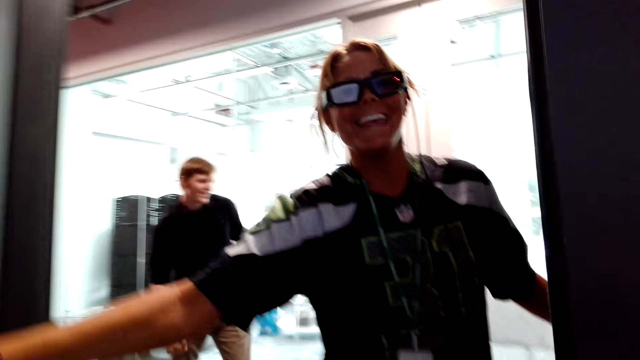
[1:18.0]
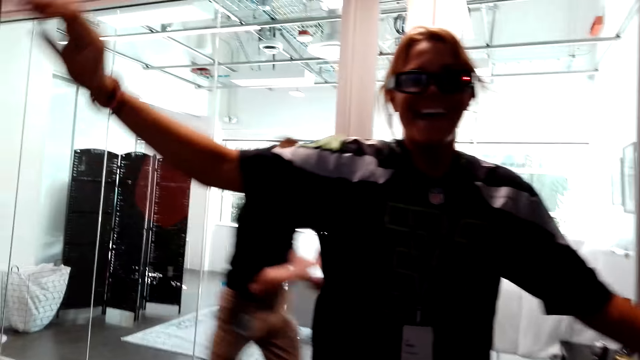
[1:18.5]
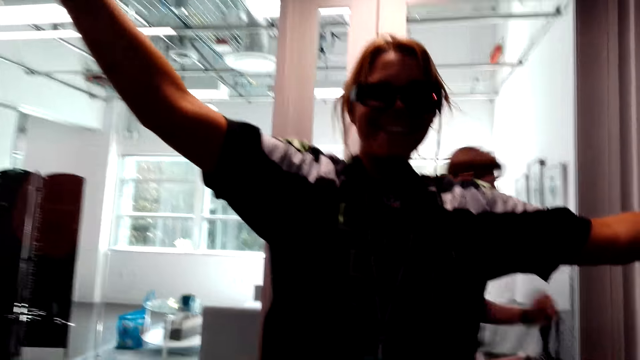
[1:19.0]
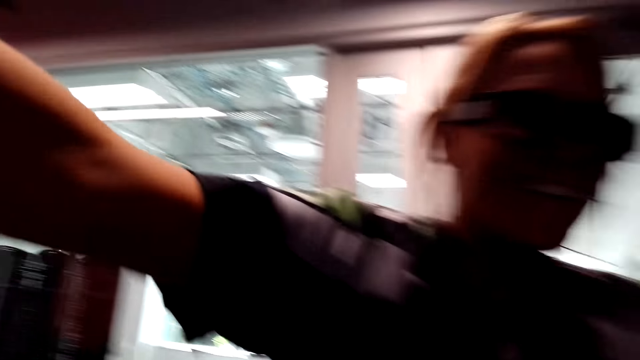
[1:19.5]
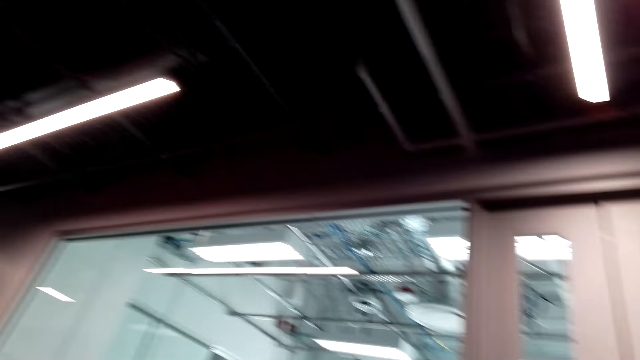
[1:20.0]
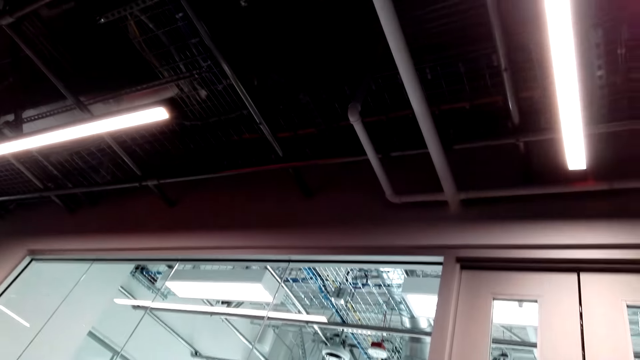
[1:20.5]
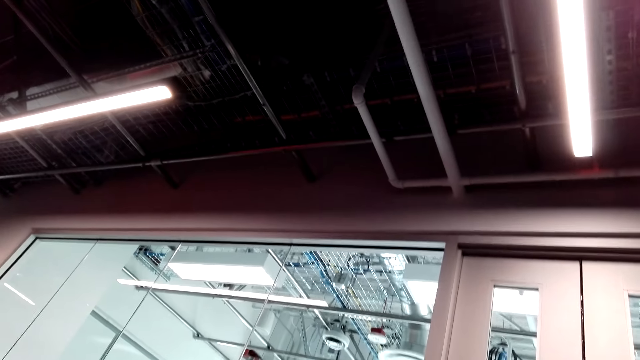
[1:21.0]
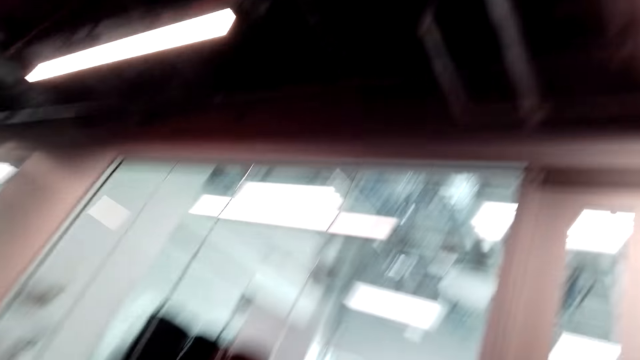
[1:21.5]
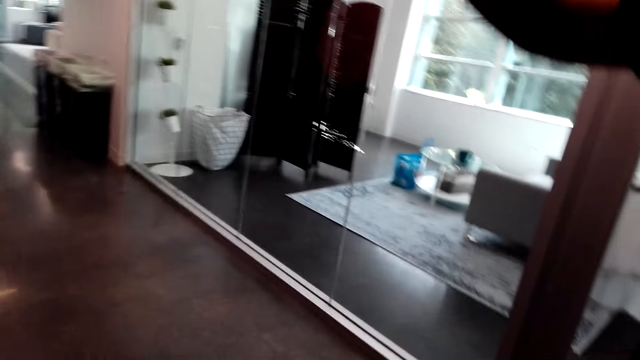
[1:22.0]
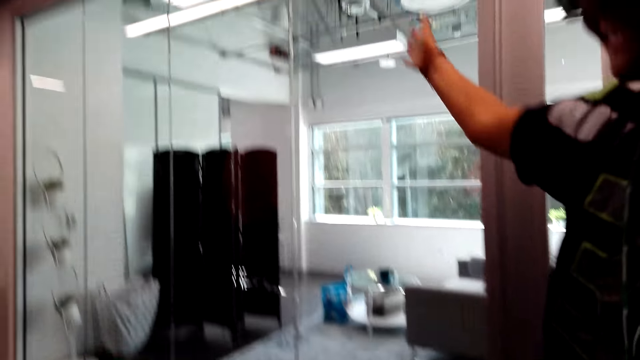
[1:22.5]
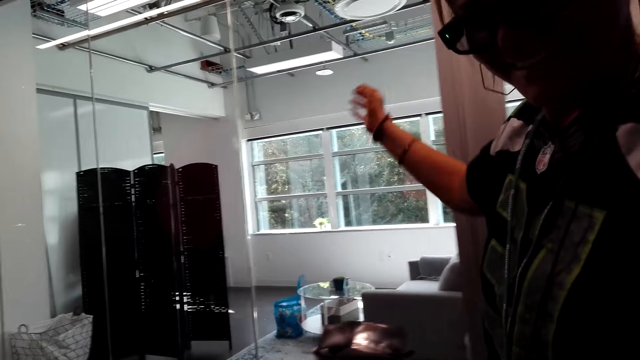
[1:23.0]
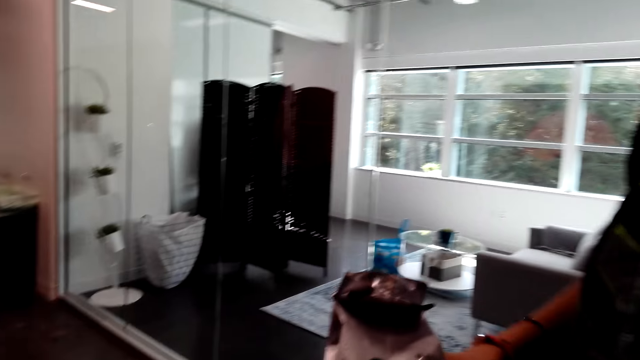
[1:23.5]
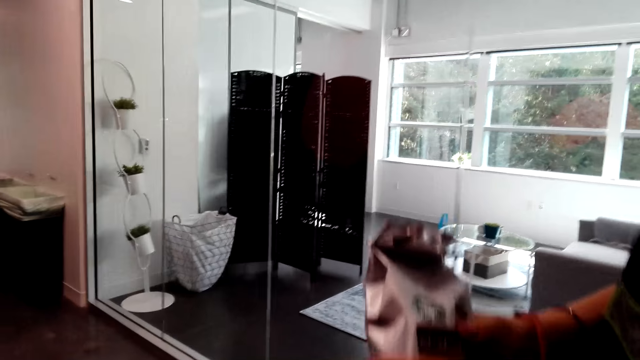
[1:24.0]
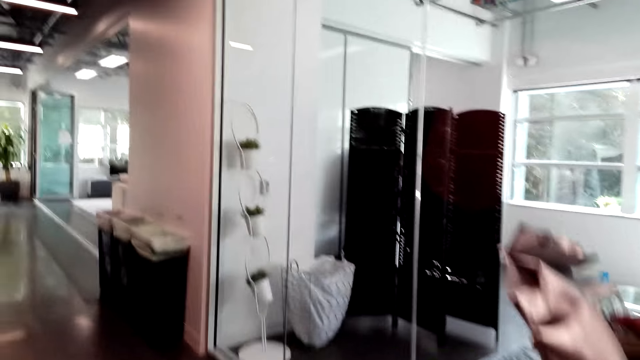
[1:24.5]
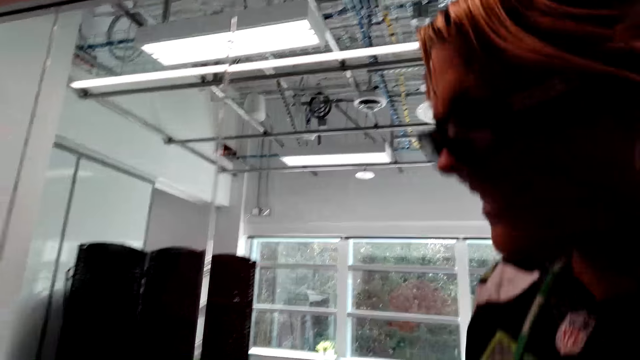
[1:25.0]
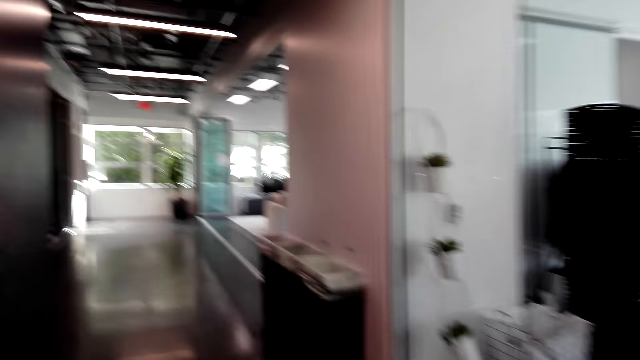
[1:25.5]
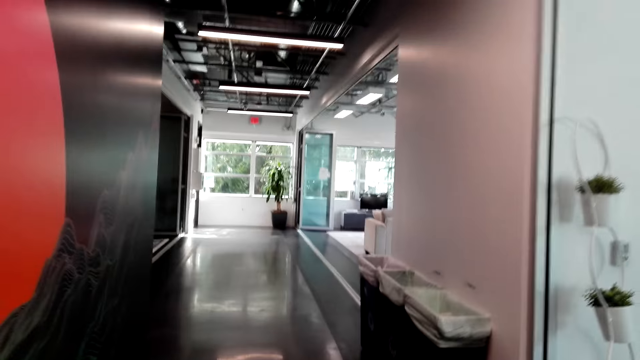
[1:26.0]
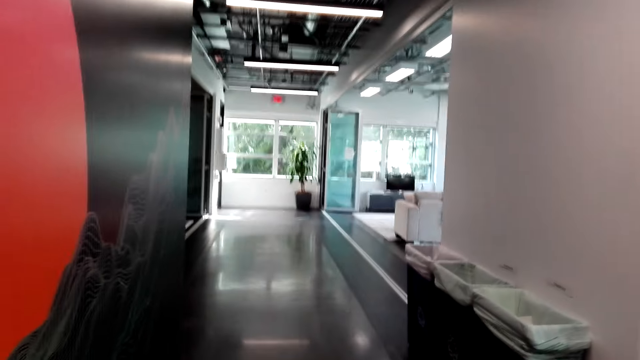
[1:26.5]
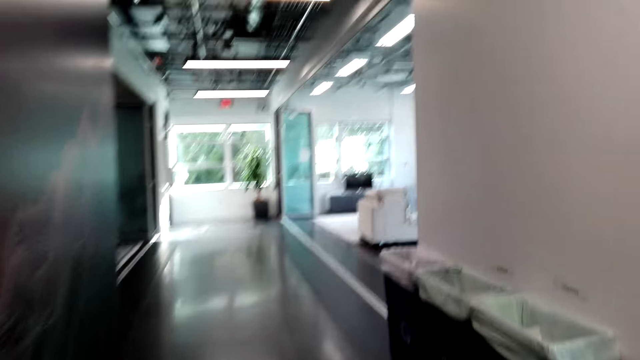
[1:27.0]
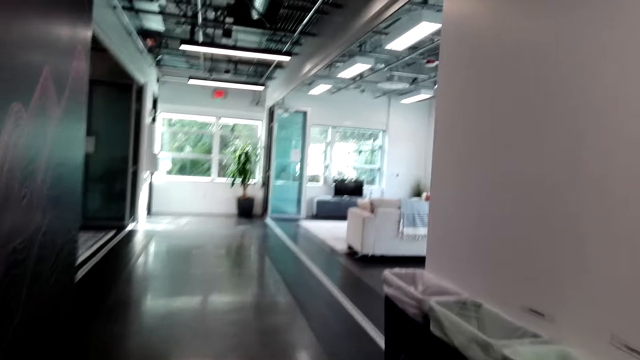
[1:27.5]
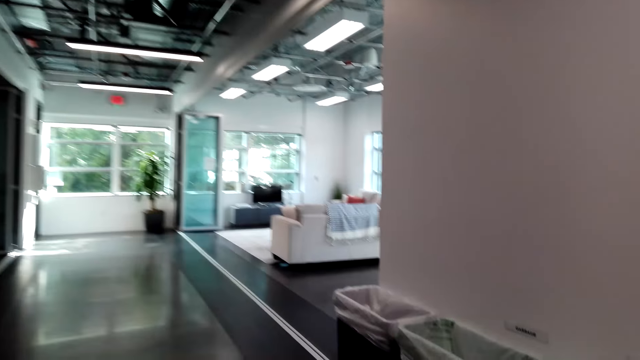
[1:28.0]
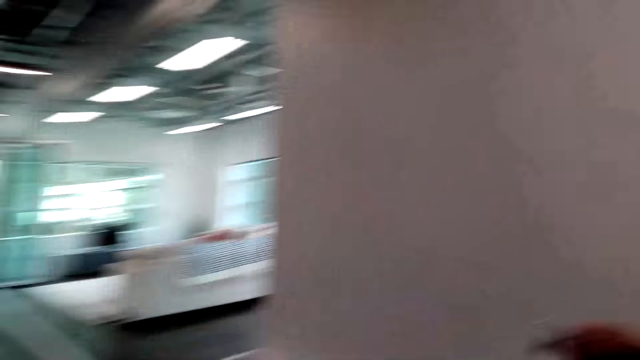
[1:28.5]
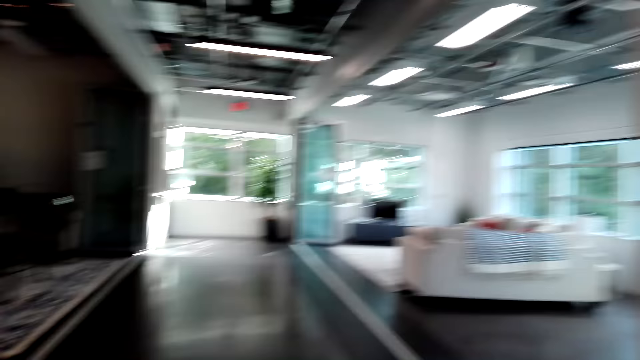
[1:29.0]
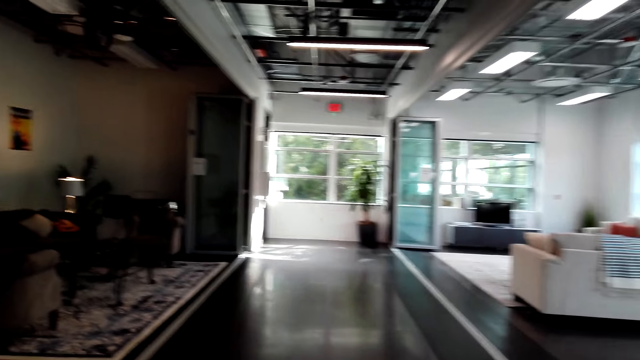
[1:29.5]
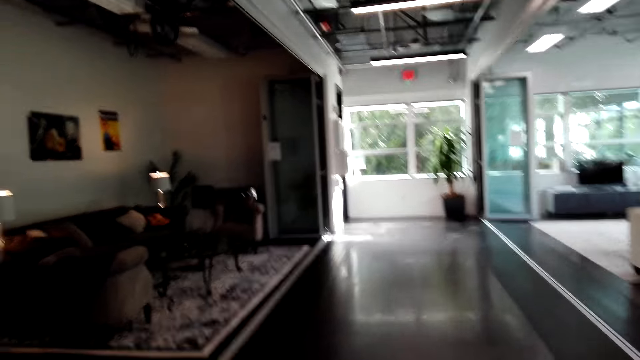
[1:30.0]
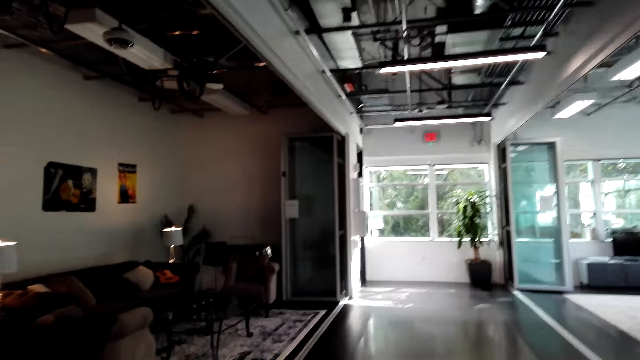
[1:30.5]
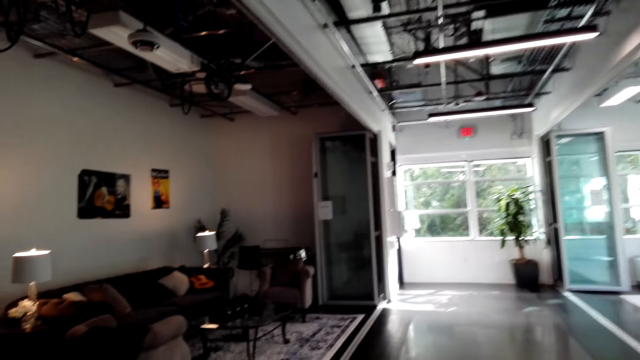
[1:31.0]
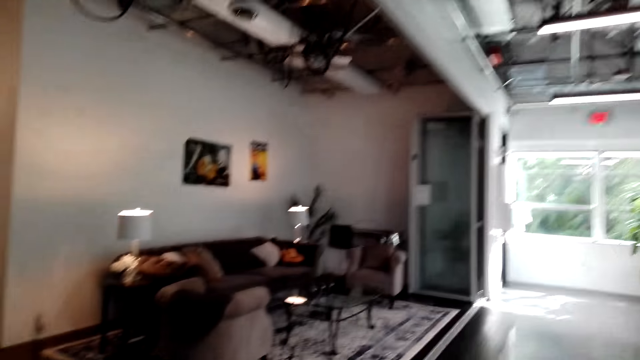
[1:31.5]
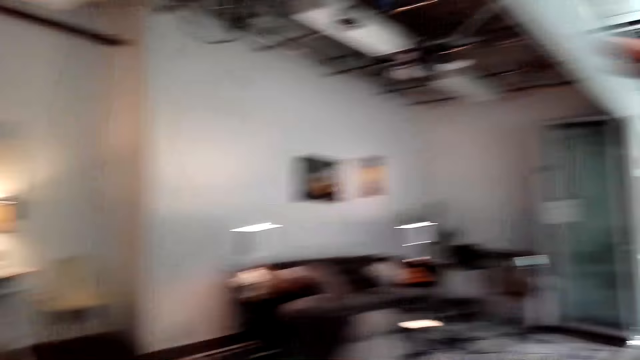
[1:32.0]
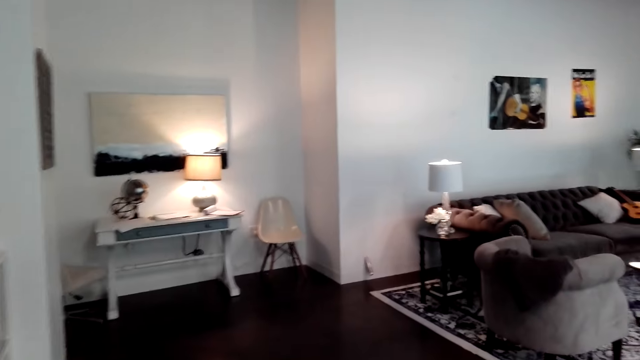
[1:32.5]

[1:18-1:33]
The camera wearer talks to a woman. A person runs away. The camera wearer hugs the woman. The woman talks to the camera wearer. The camera wearer talks to the woman. They hand over a coffee packet to the woman. The woman talks to the camera wearer. The woman holds the coffee bag. The camera wearer and the woman walk around the room. The woman talks to the camera wearer. The camera wearer and the woman discuss. The woman talks to the camera wearer. The camera wearer talks to the woman. The woman talks to the camera wearer. The camera wearer talks to the woman.

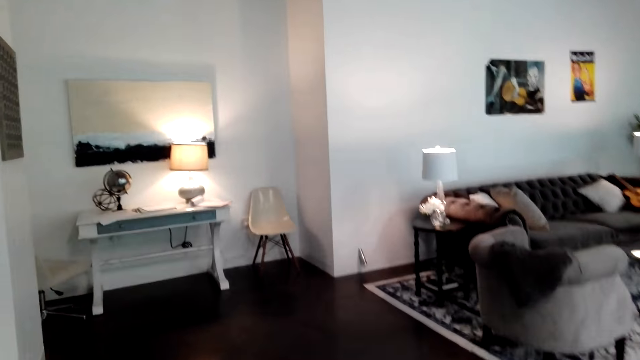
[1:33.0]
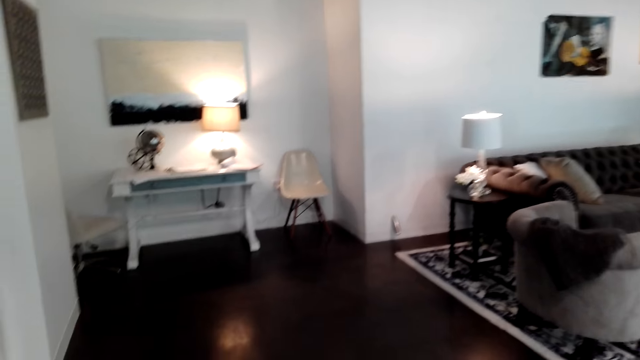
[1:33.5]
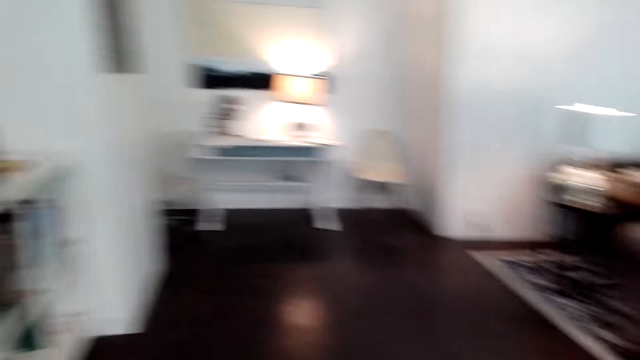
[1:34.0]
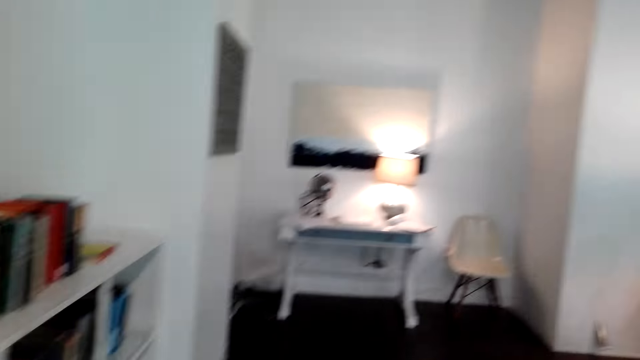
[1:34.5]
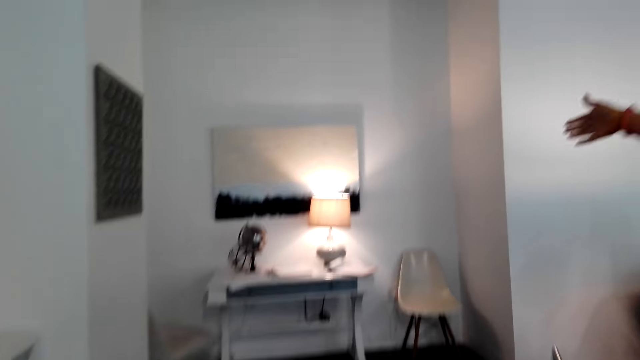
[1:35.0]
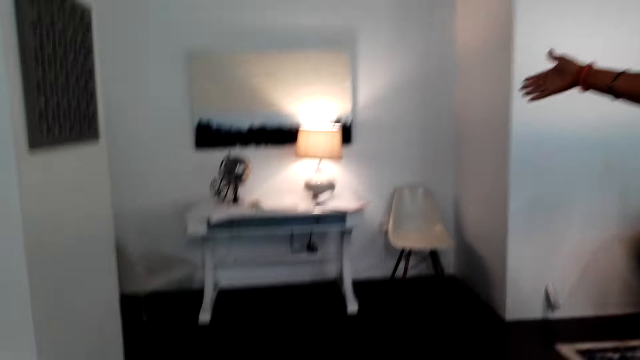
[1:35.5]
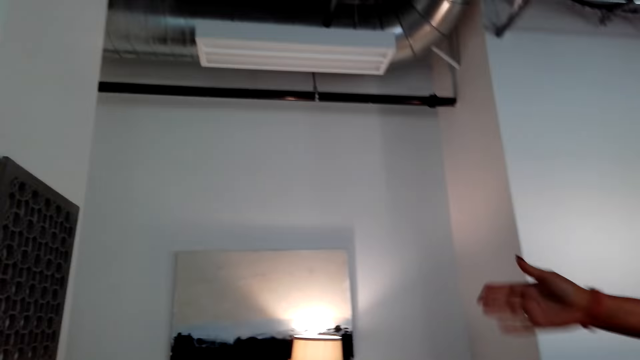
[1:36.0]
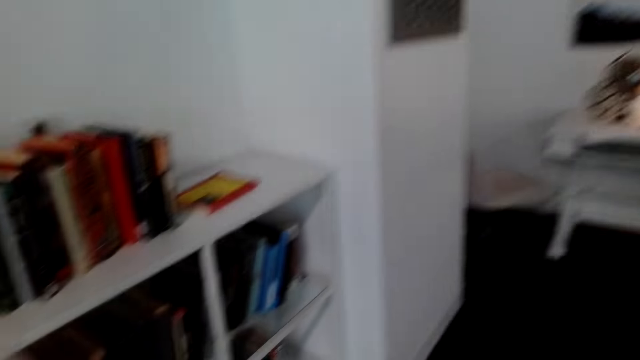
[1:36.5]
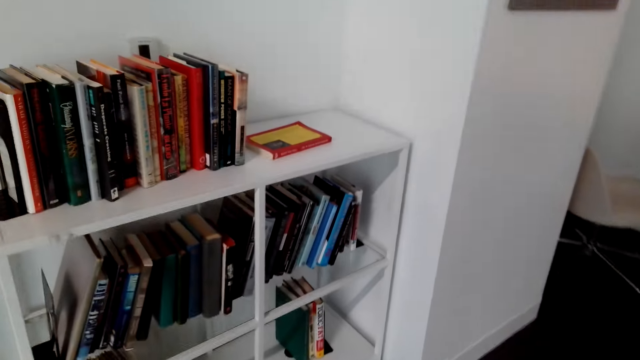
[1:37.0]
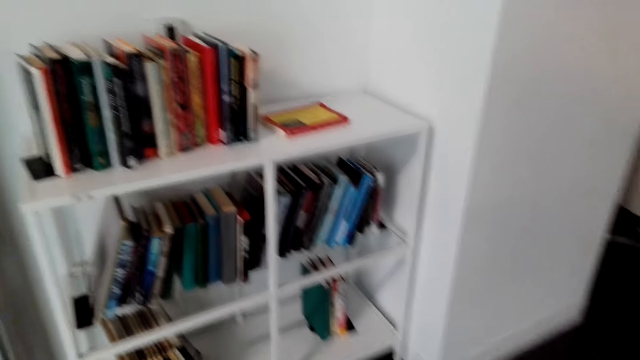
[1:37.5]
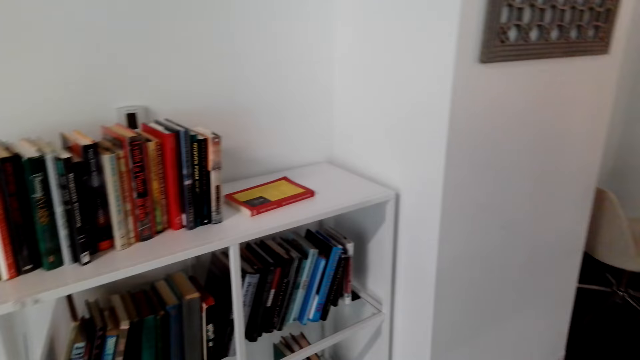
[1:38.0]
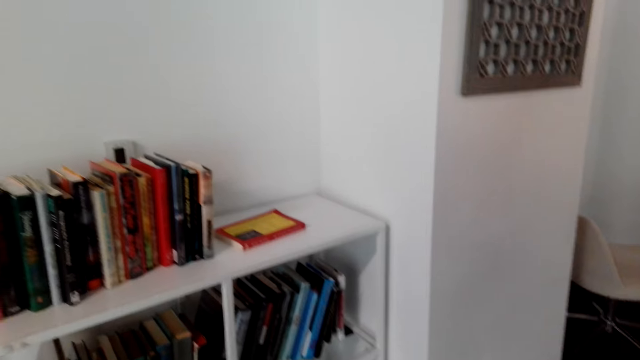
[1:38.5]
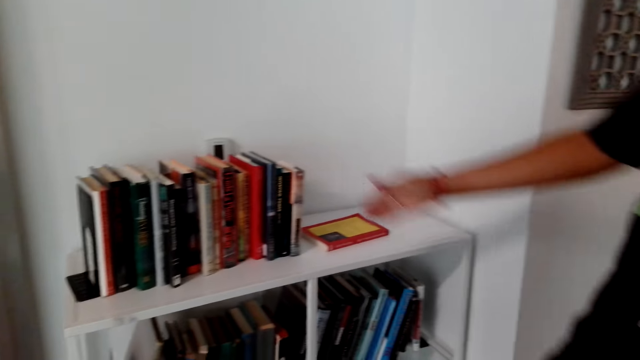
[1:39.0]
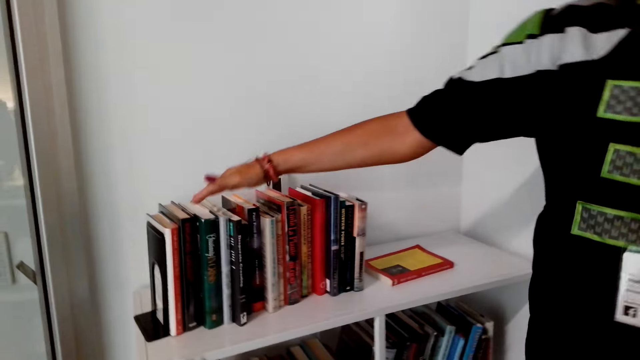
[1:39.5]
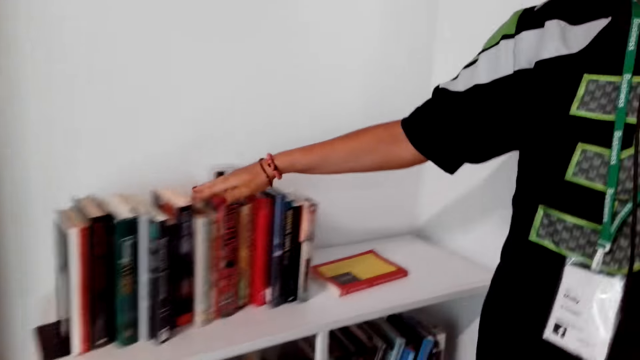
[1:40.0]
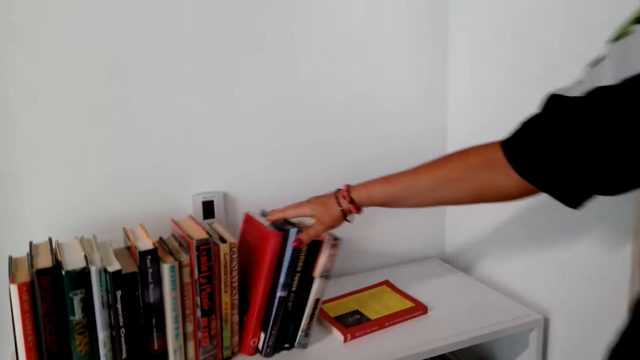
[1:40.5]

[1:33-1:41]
The camera wearer looks around. They talk to a woman. The woman talks to the camera wearer. The woman talks to the camera wearer again. The camera wearer looks at the bookshelf. They talk to the woman. The woman talks to the camera wearer. The woman touches the books on the shelf with the right hand.
